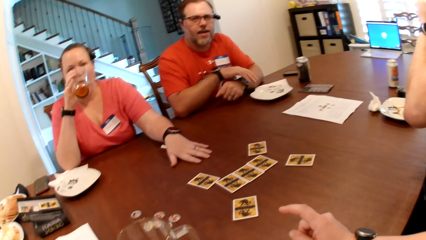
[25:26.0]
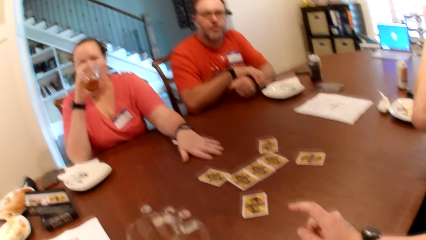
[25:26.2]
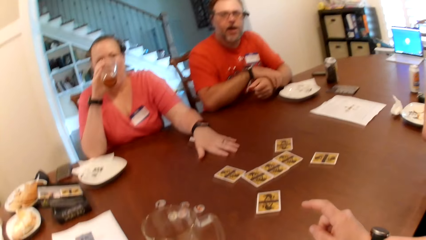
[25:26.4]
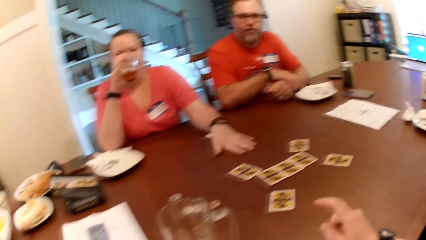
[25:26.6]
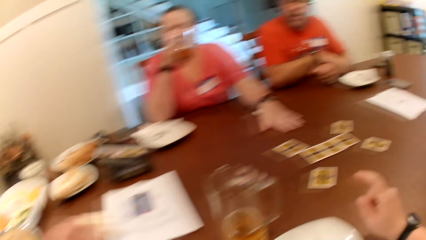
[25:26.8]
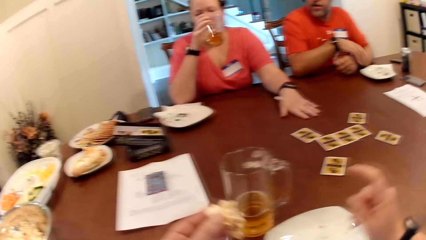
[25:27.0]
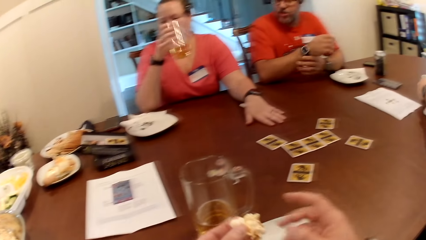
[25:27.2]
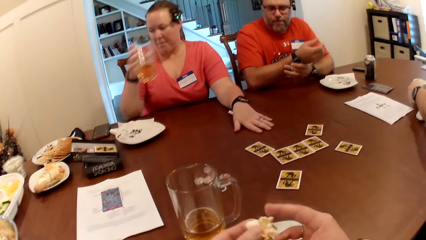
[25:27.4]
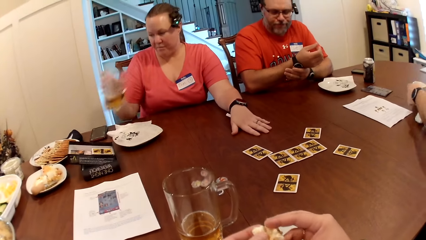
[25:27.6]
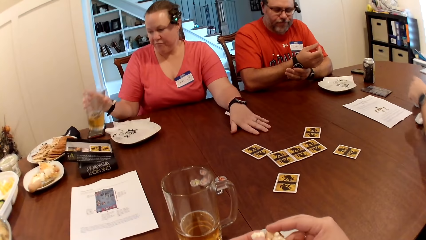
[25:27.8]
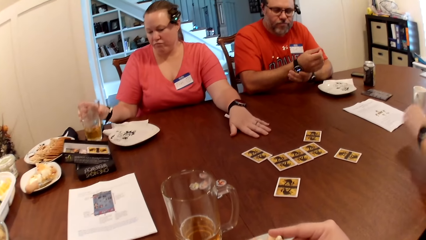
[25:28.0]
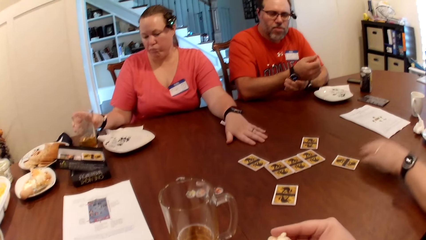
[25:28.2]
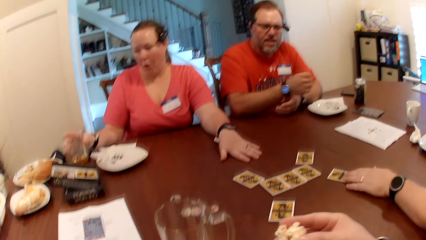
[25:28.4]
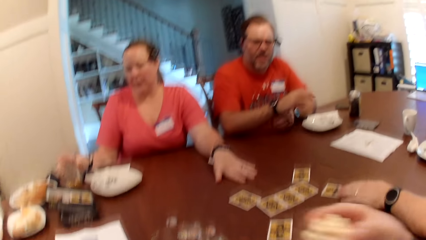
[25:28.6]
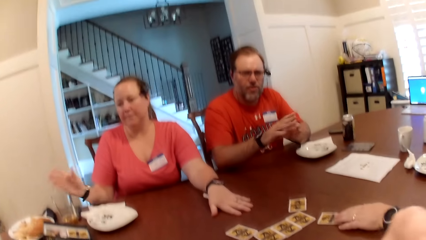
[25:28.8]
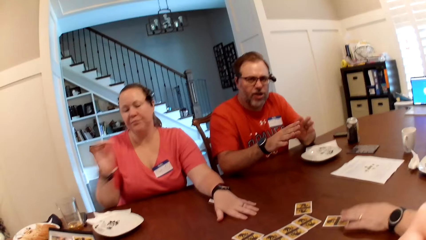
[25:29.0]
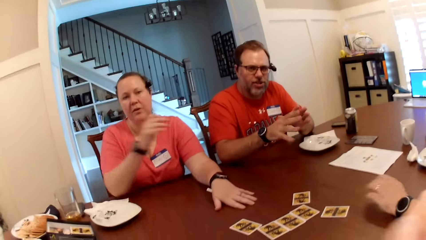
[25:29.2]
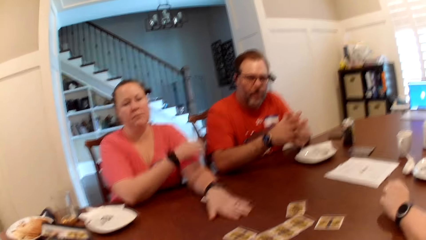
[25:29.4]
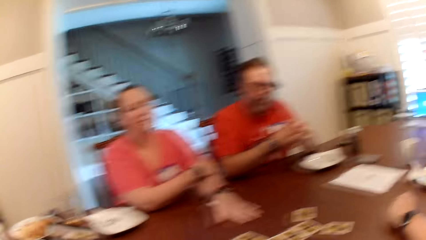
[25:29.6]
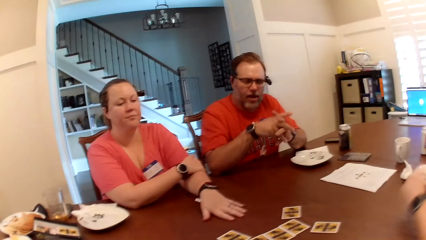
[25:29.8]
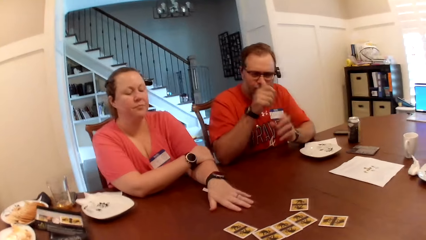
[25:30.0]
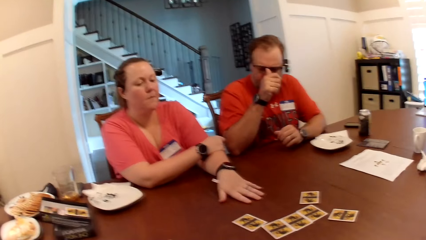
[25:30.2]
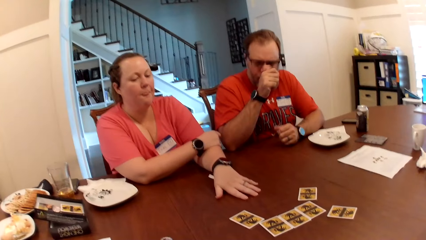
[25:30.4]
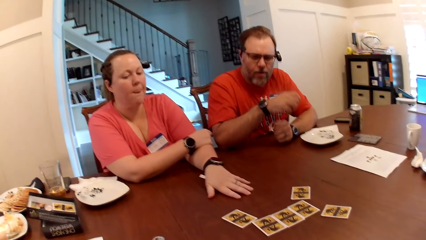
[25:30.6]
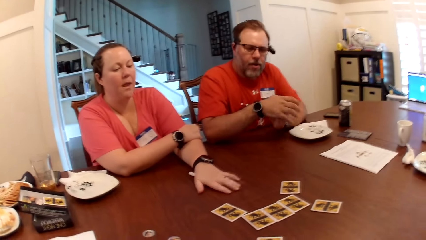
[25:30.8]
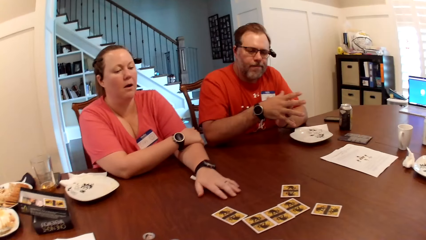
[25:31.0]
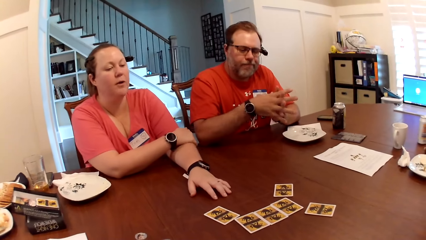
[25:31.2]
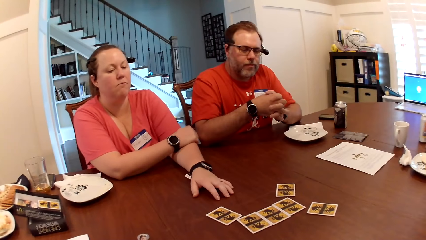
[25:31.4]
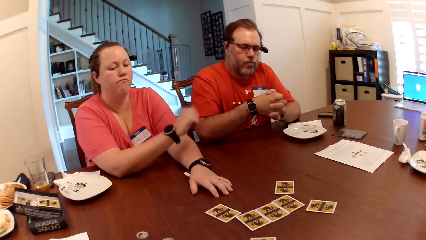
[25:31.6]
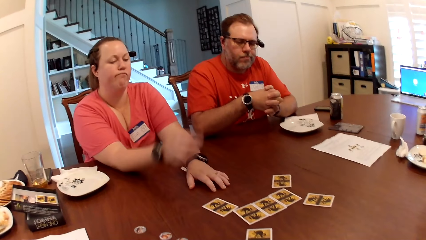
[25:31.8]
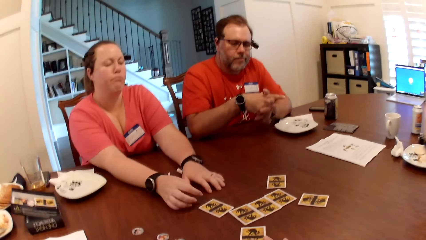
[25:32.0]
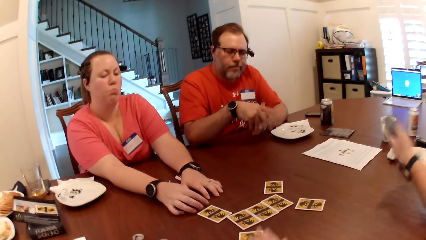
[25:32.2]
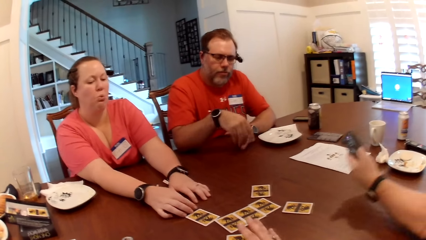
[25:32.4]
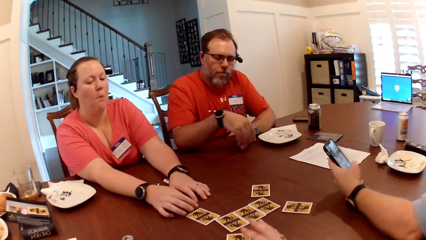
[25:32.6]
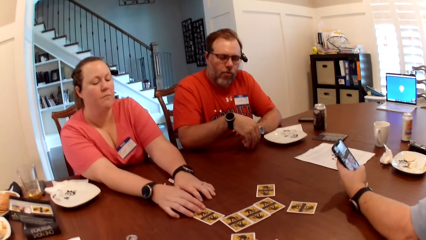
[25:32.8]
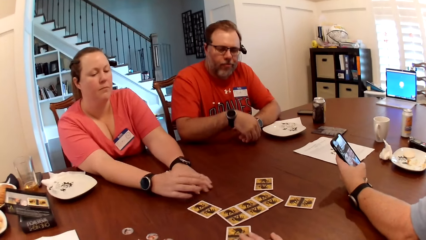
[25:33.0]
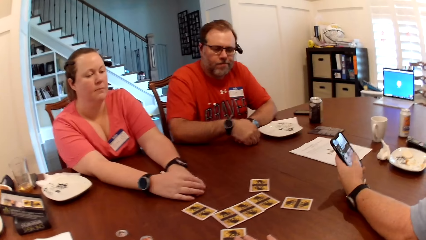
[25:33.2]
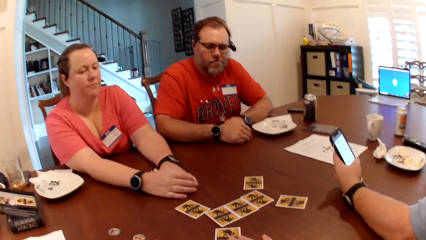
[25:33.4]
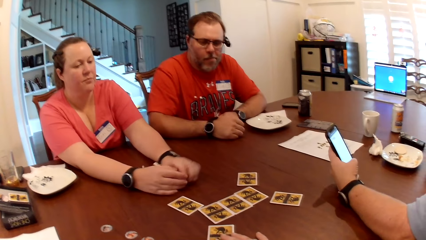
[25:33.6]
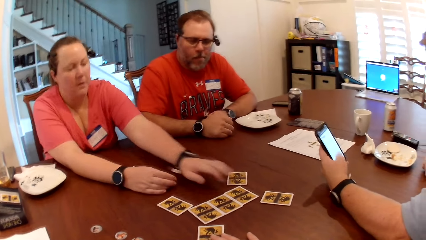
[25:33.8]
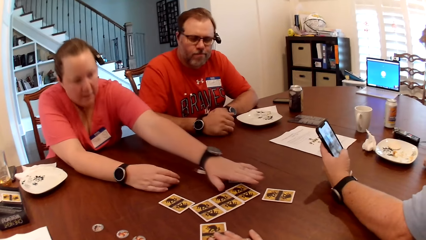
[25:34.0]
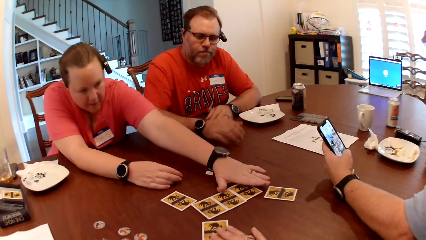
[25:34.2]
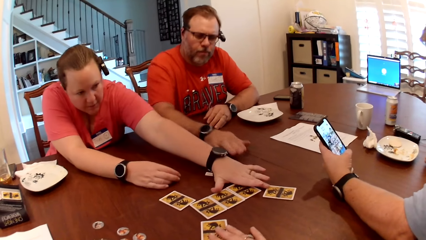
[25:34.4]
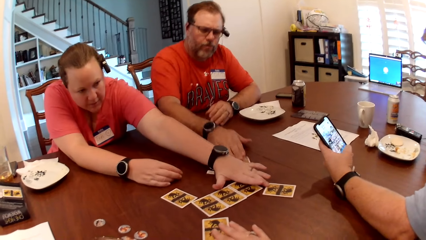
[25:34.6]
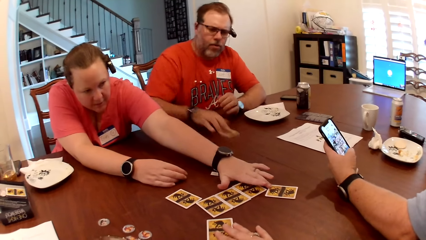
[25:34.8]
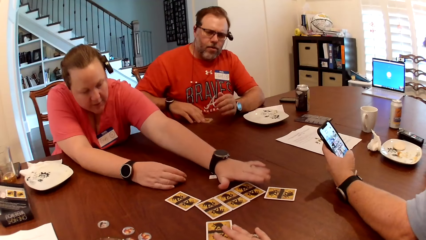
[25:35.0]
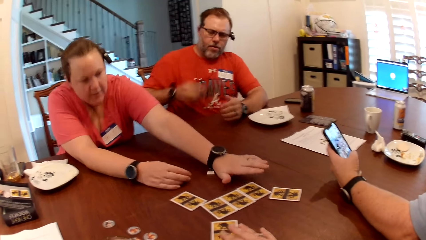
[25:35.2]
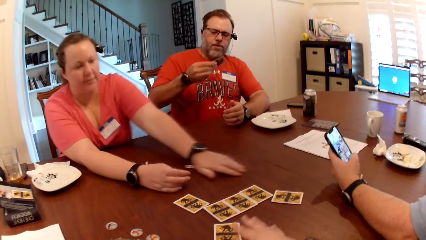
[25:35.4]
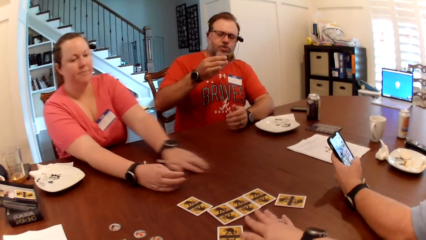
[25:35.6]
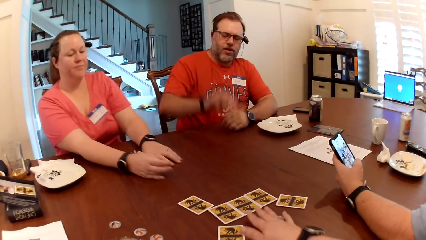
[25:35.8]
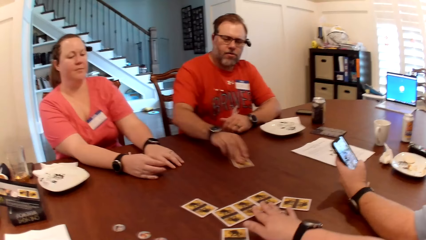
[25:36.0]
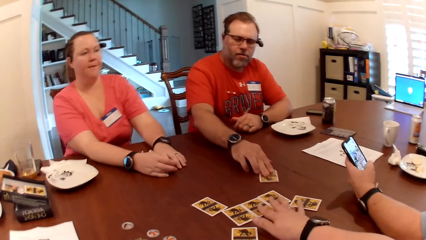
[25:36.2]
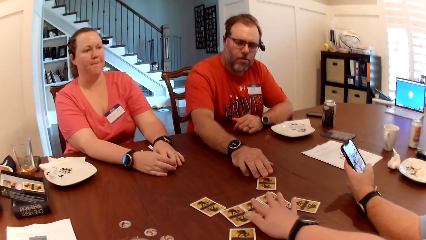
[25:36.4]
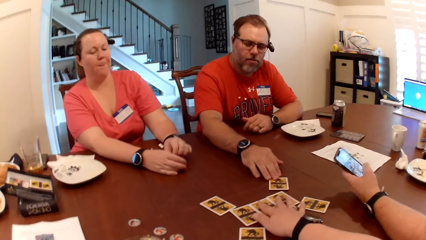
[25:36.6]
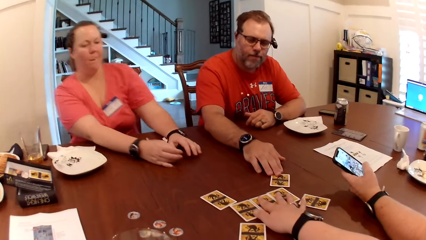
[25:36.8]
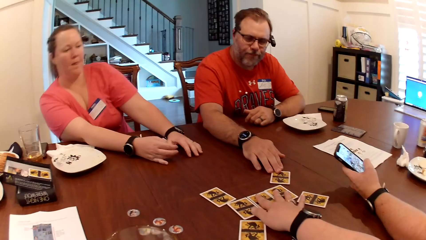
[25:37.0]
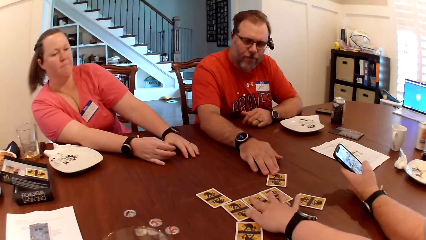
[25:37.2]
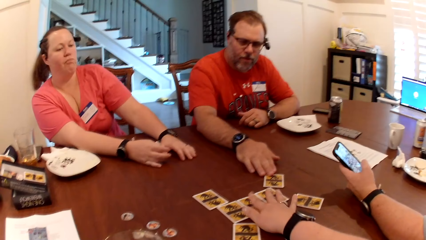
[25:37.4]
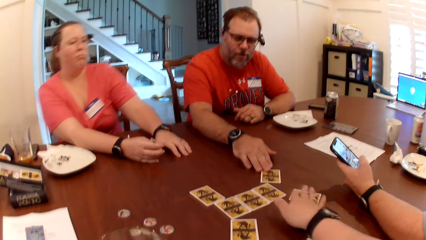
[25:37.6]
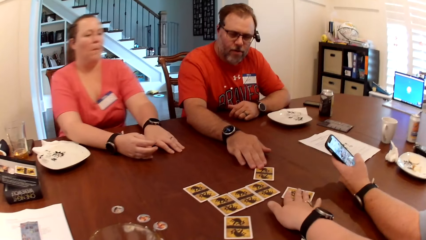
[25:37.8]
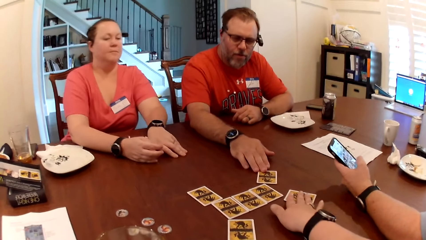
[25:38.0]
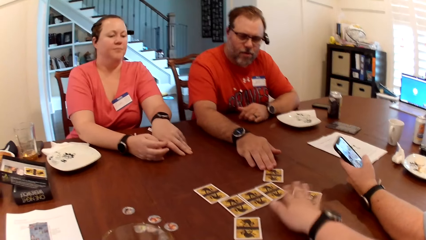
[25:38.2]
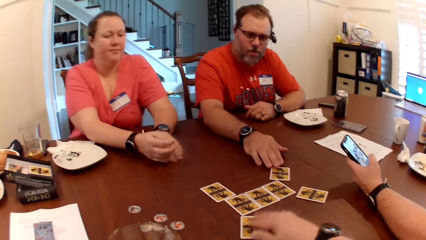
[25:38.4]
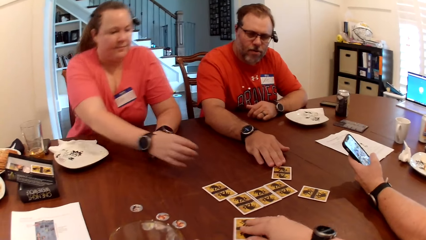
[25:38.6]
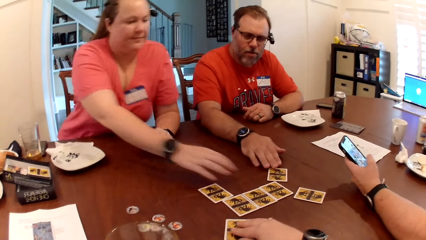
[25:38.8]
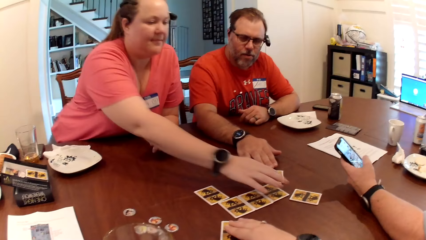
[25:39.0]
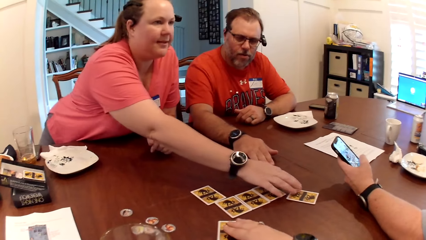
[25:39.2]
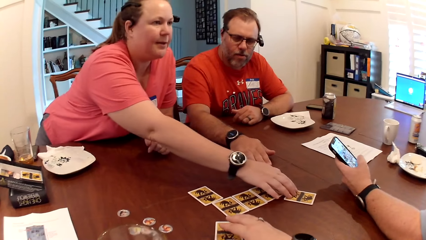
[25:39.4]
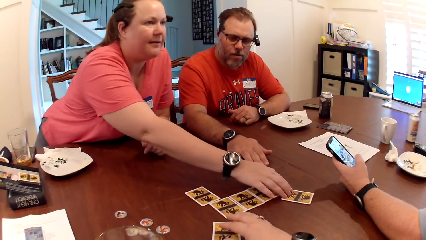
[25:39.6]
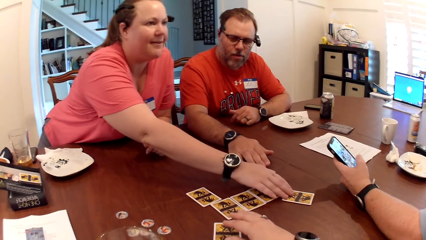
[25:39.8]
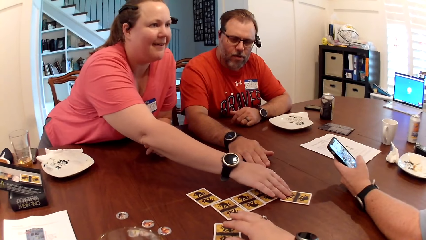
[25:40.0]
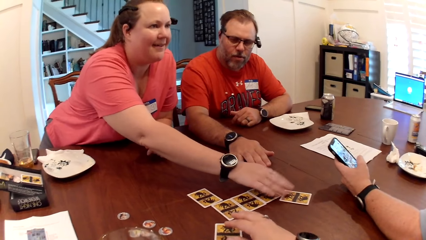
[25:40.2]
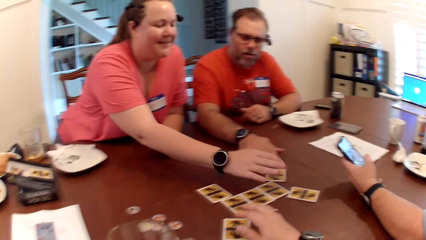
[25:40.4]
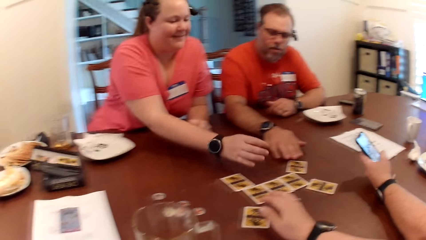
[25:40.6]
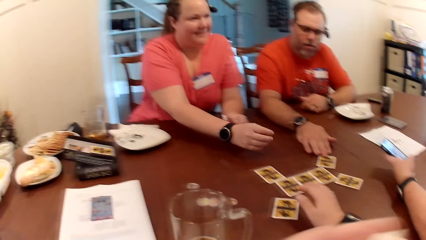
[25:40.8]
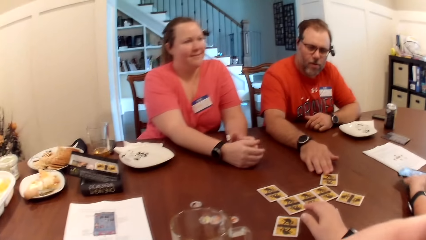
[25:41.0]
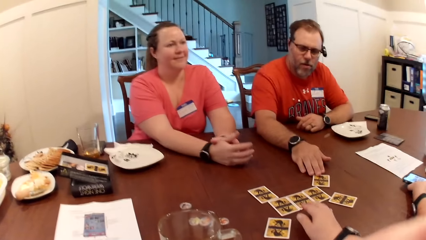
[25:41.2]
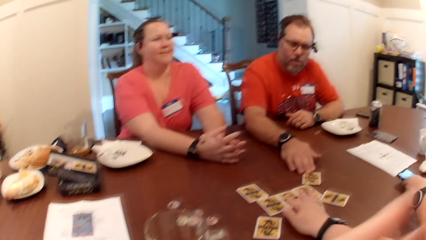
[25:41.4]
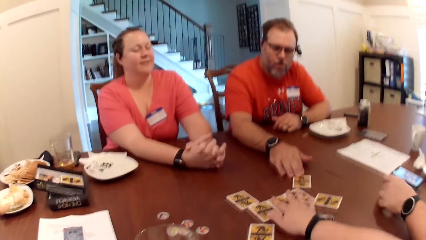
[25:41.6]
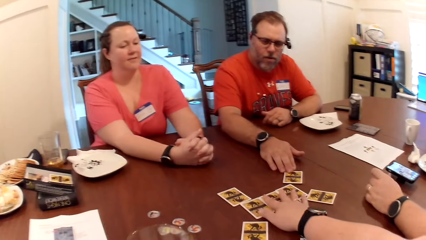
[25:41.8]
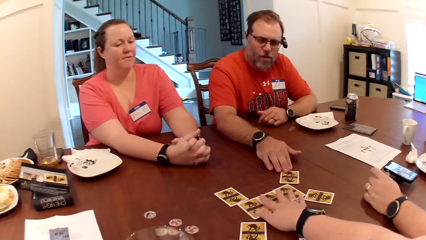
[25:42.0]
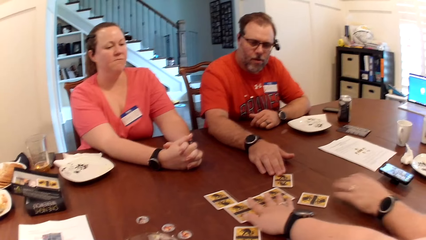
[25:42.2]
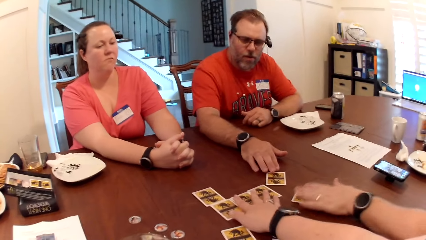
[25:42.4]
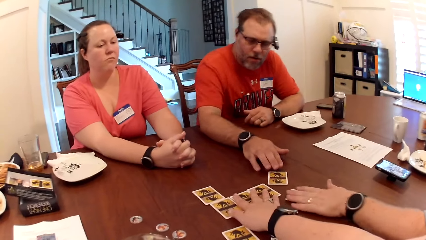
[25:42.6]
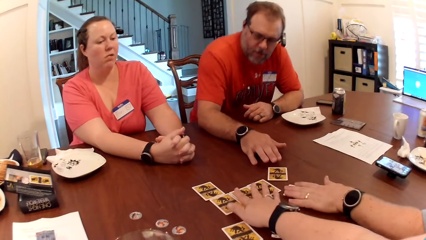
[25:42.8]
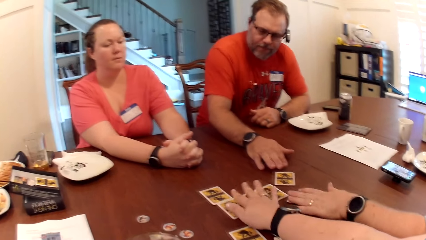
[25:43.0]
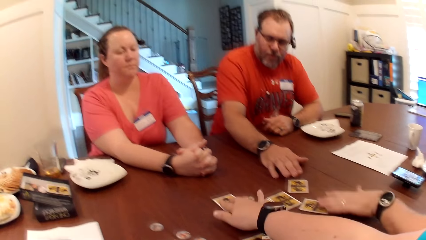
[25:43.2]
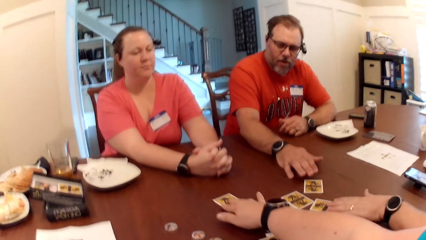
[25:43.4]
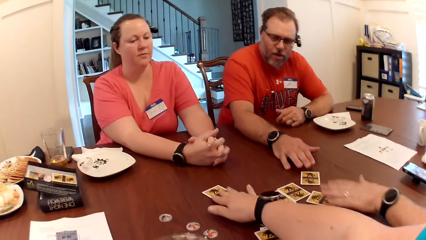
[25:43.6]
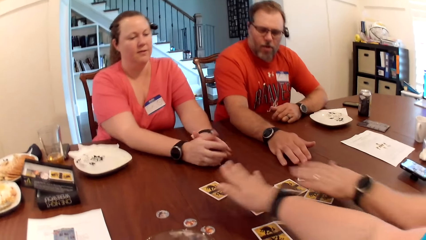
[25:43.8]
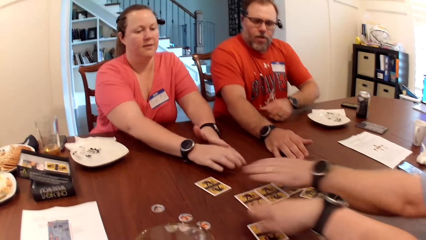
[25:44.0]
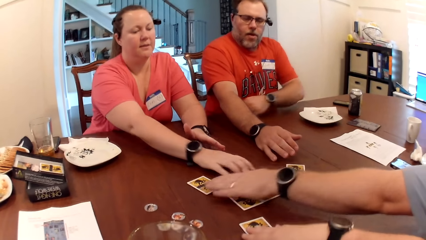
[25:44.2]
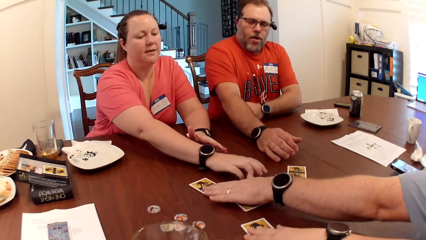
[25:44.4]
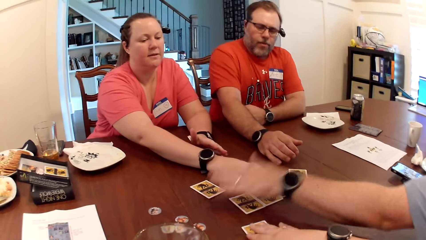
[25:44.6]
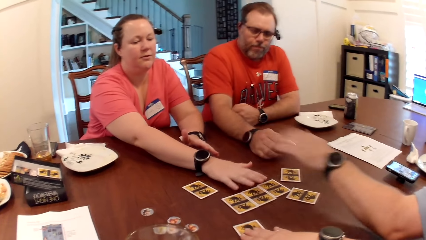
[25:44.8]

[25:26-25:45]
The man adjusts the watch on his left arm with his right hand and adjusts the watch on his right arm with his left hand. The camera wearer eats popcorn with her right hand. The woman drops the glass of beer on the table with her right hand. Another man moves his card on the table with his left hand. The first man holds both hands together. The woman puts her right hand on her left arm. The first man adjusts his glasses with his right hand. The woman drops her right hand on the table. The camera wearer moves the cards on the table with her right hand. The other man operates a phone with his left hand and drops his left hand on the table. The woman moves the cards on the table with both hands and touches the cards on the table. The first man picks up his card from the table with his right hand and drops his card on the table with his right hand. The camera wearer touches the cards on the table. She touches the cards on the table again. The woman stands up, touches the cards on the table, and sits down. The camera wearer eats popcorn with her left hand. The other man drops the phone on the table with his left hand. The camera wearer touches the cards on the table. The other man moves the cards on the table with his left hand.
